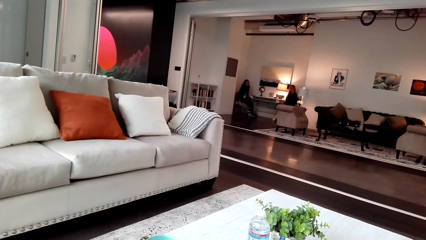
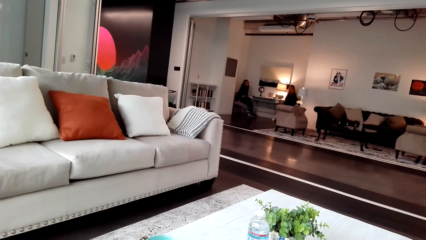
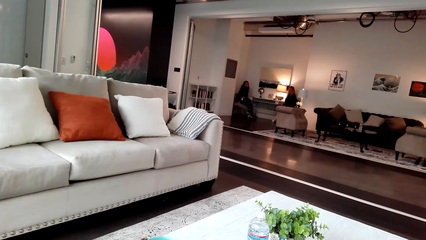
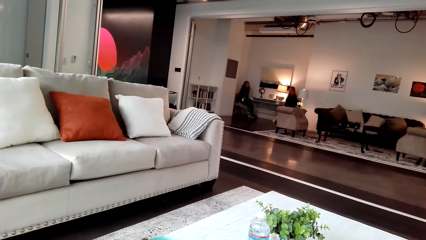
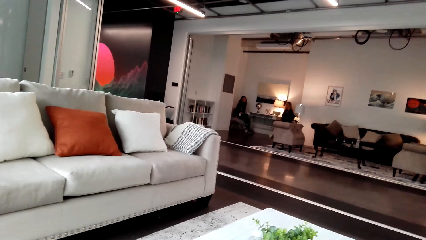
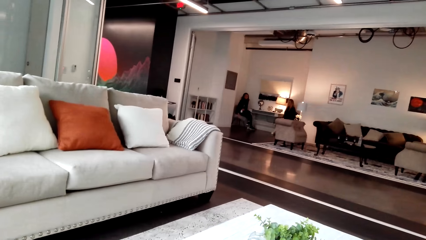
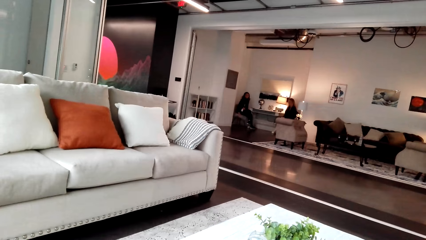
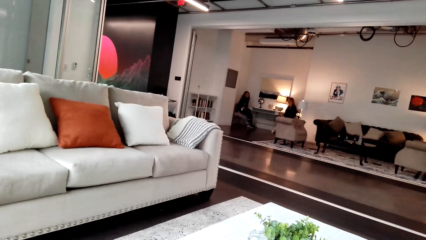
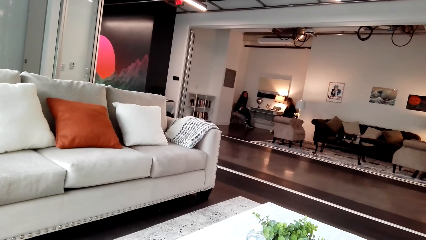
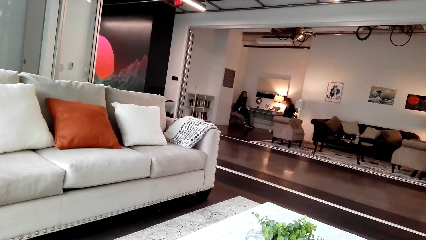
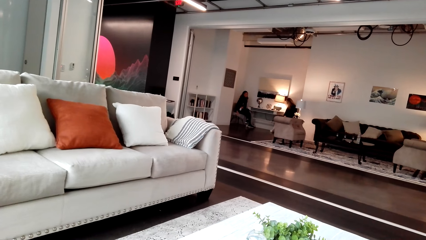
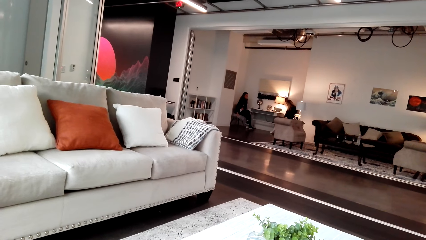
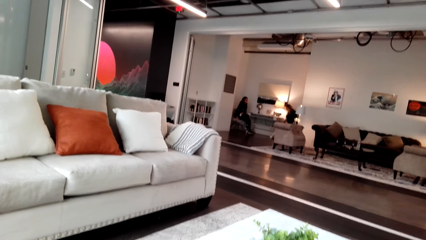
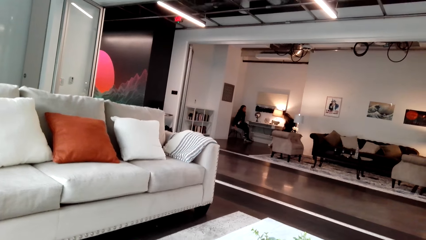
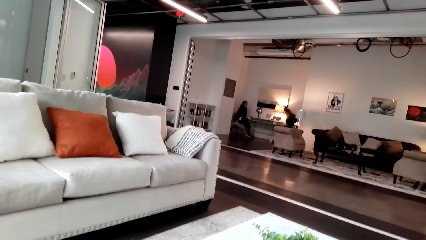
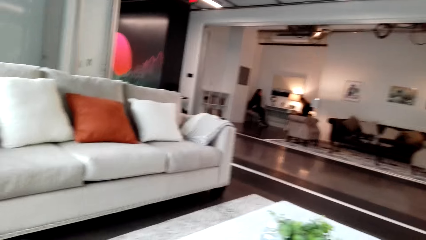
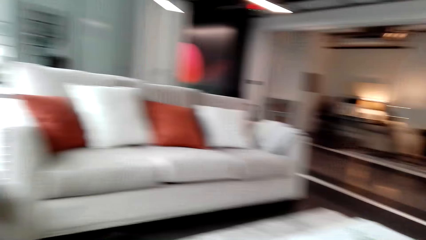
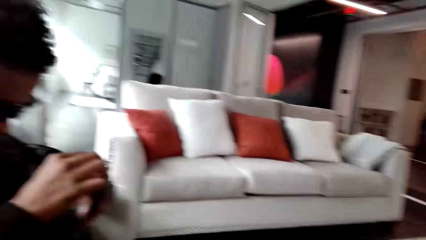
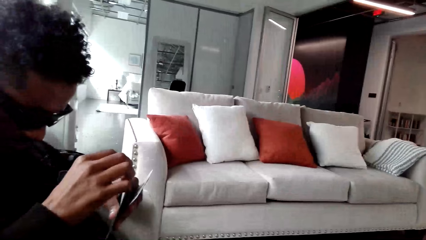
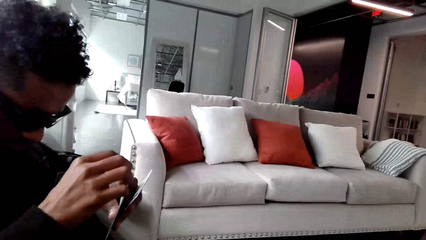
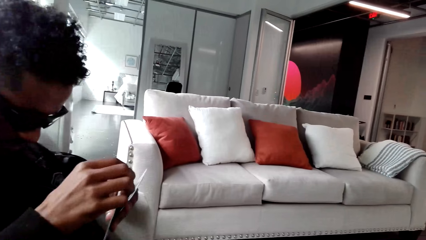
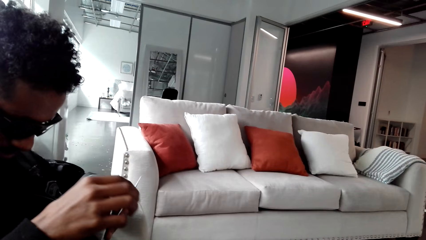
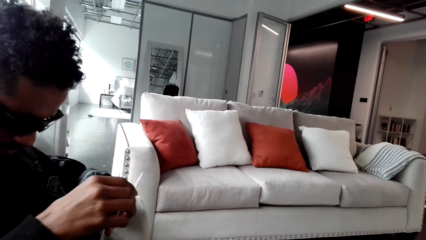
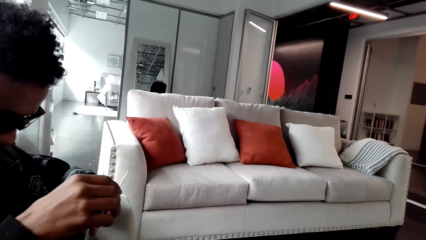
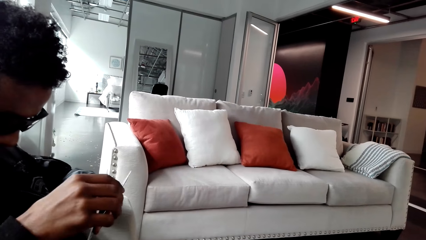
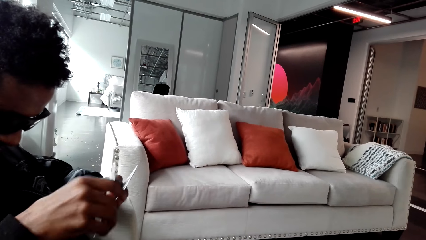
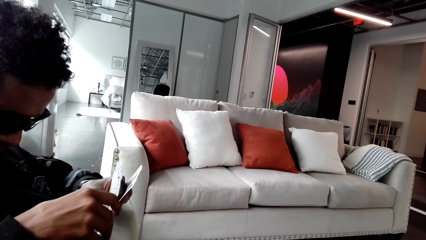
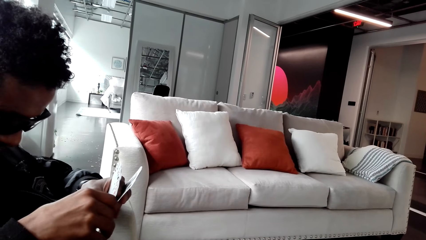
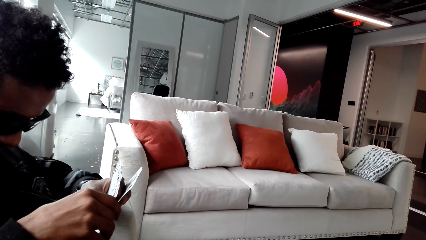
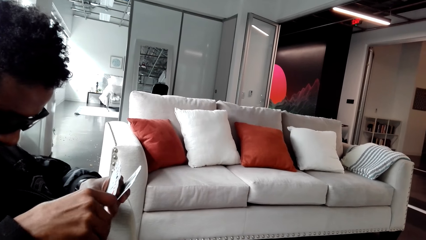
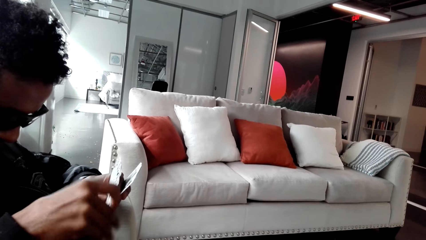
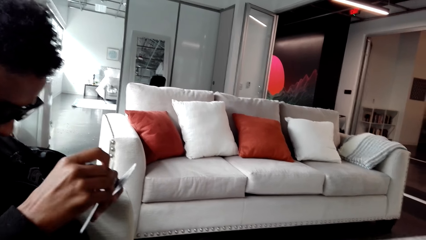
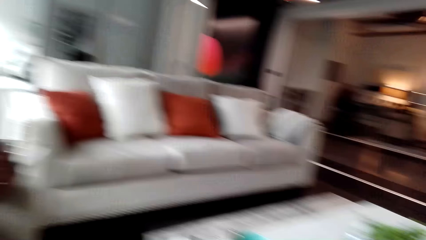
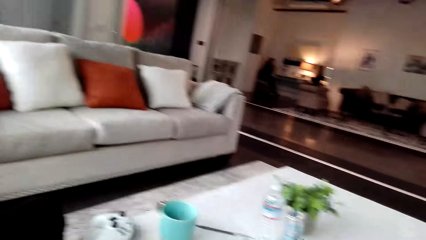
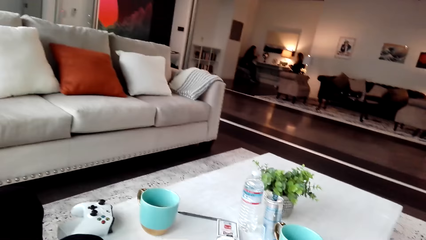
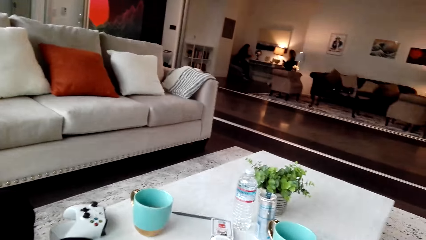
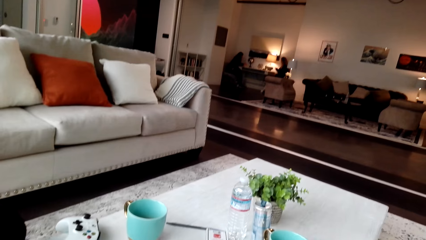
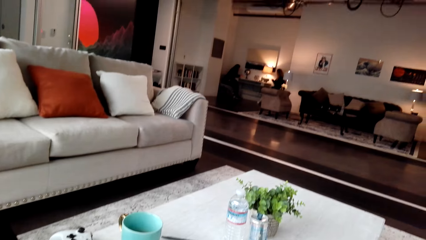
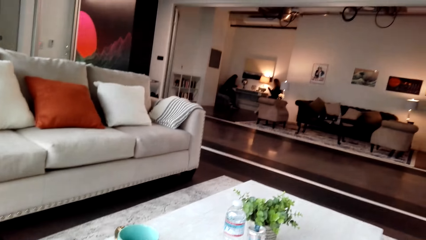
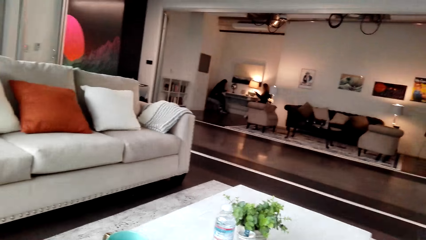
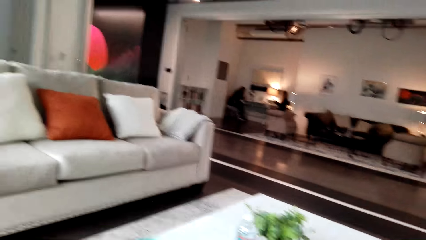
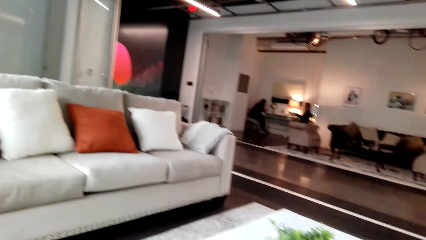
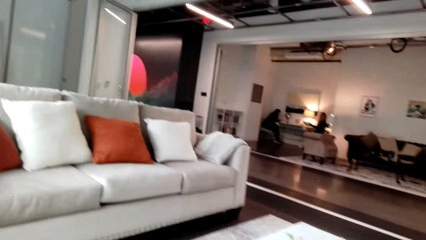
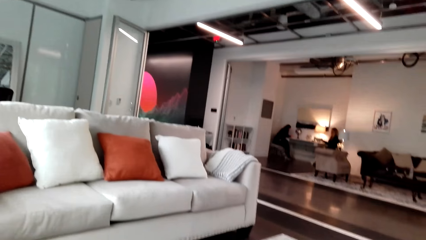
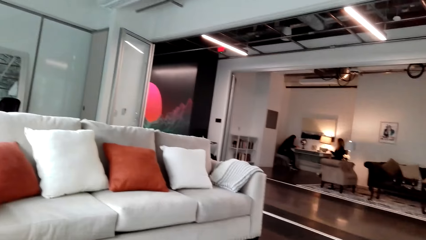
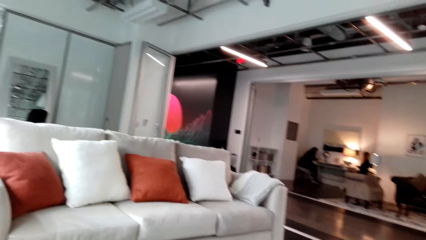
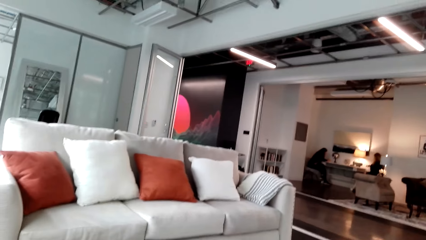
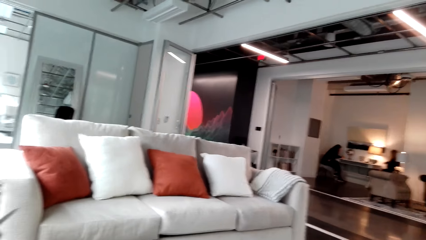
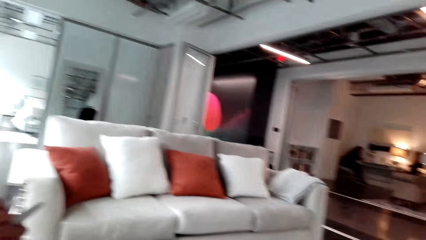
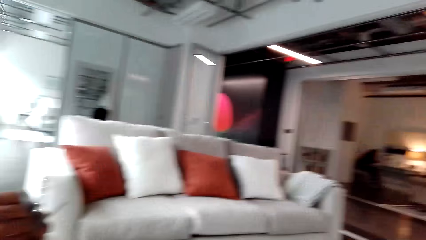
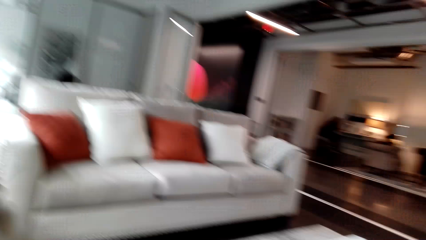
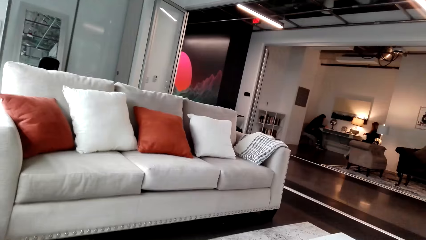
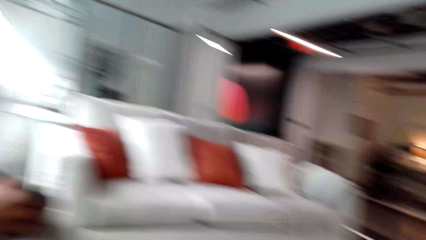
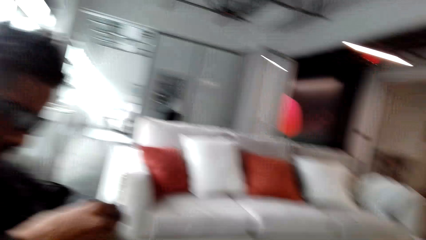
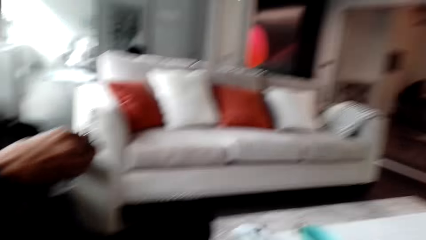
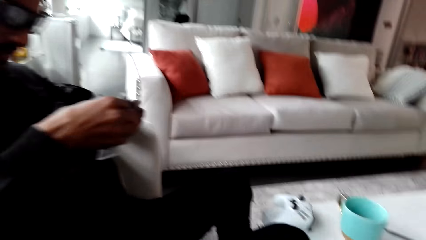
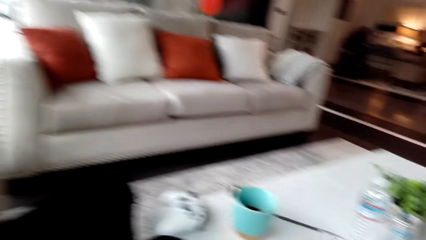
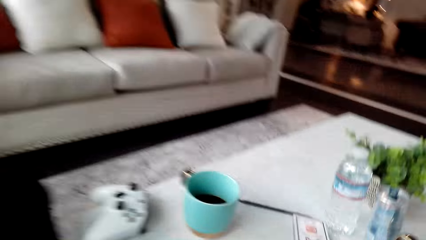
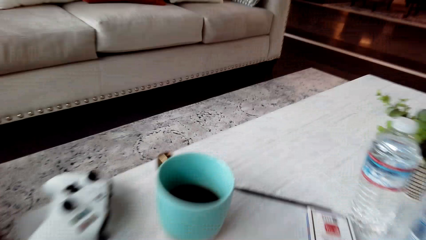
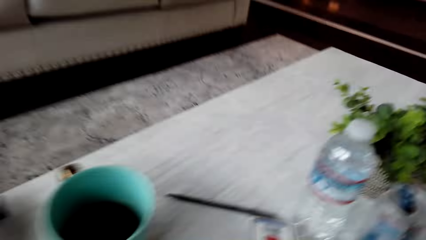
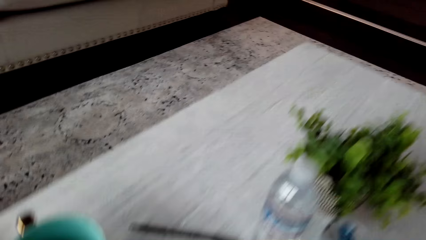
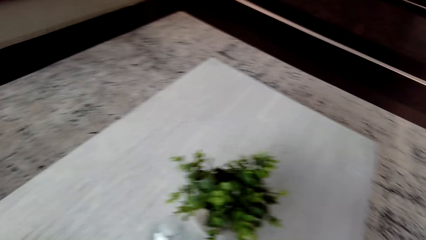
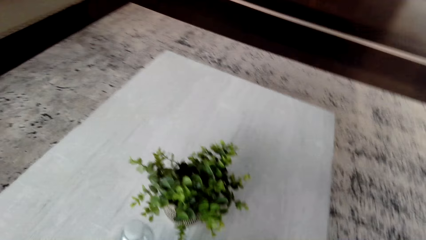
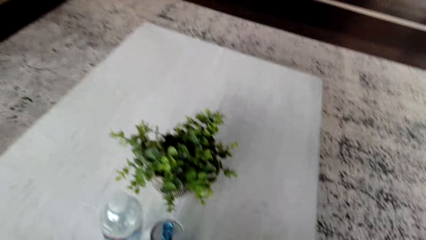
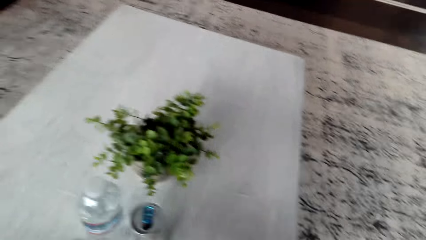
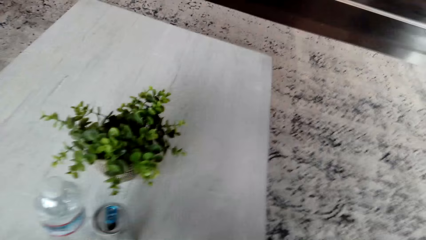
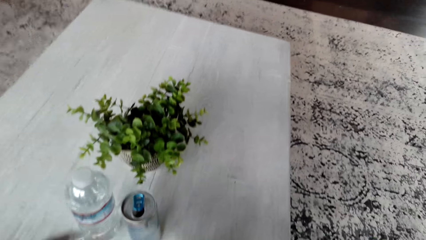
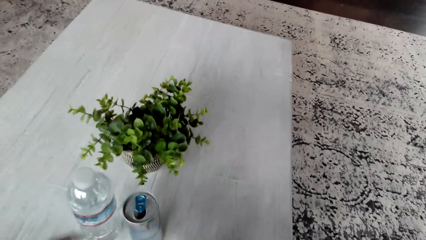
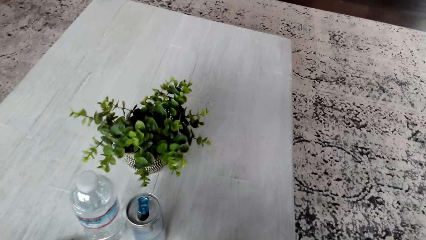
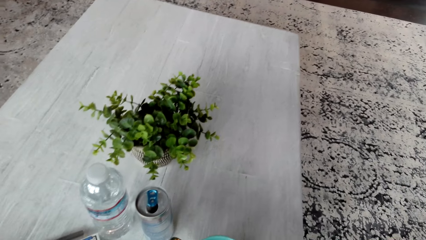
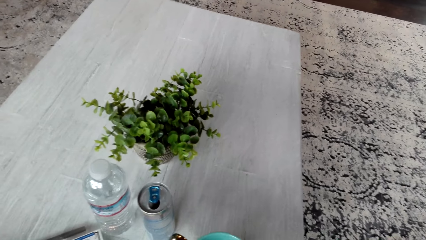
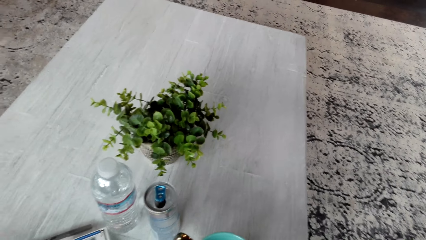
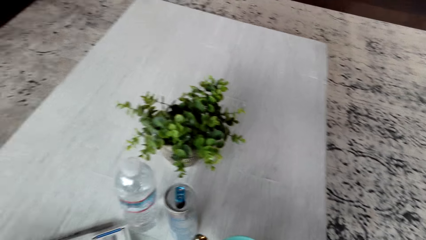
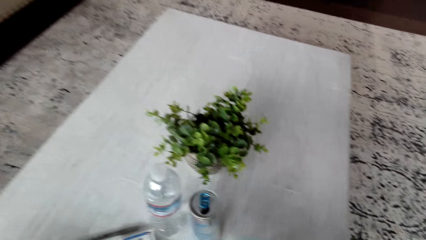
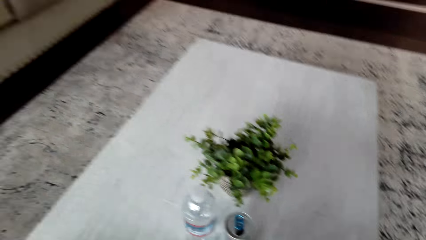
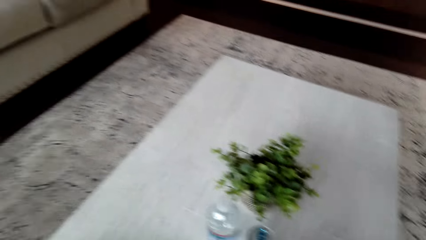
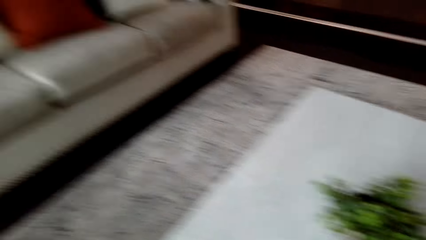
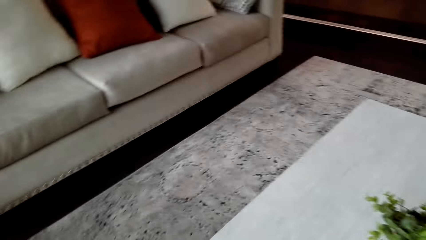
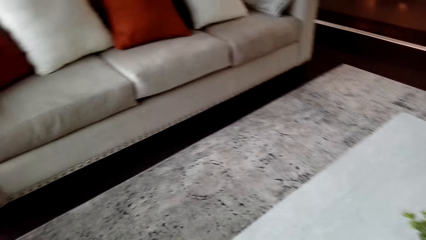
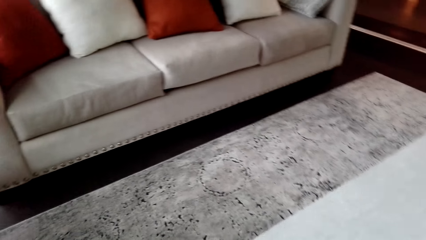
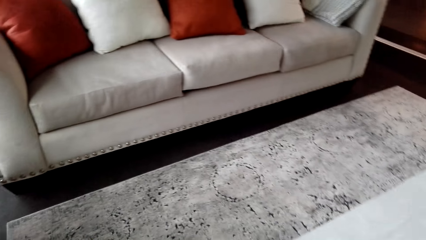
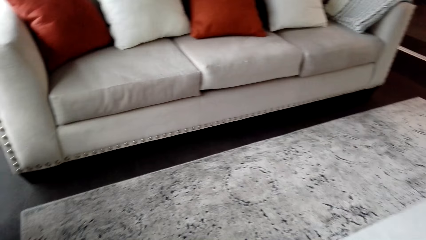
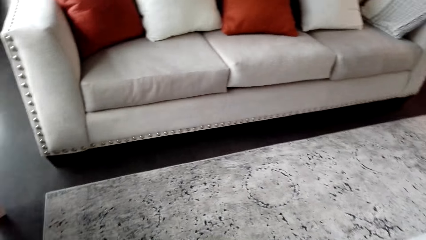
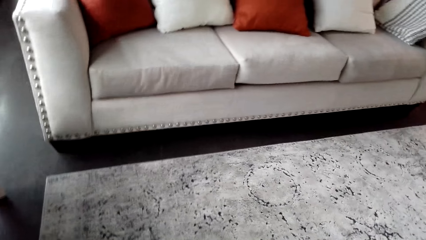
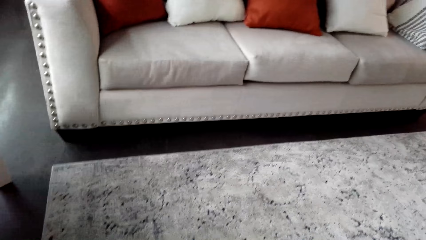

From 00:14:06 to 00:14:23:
The camera wearer is talking to a person and another person. A man touches the cards. The camera wearer converses with the man.
